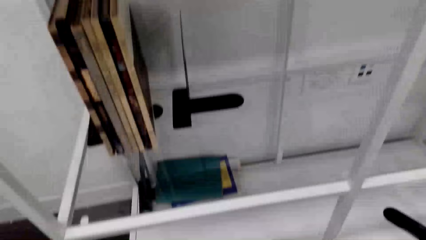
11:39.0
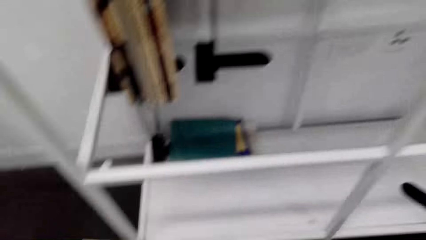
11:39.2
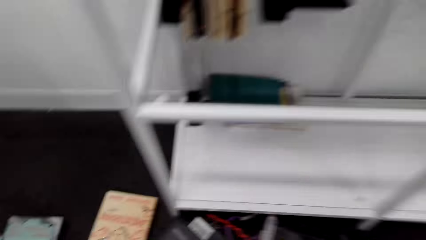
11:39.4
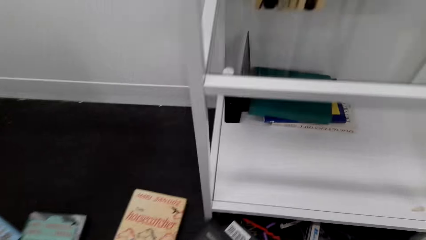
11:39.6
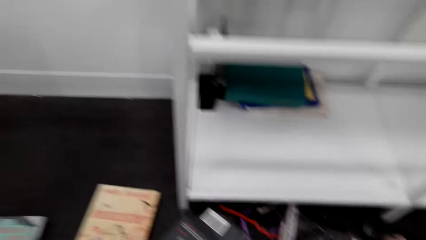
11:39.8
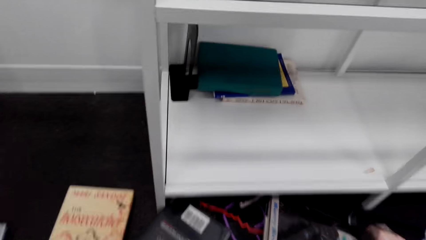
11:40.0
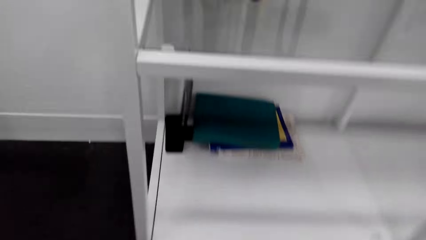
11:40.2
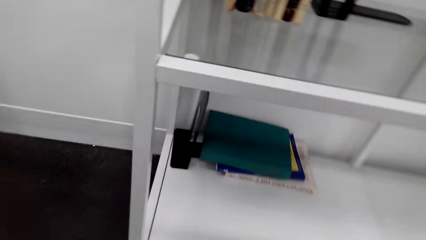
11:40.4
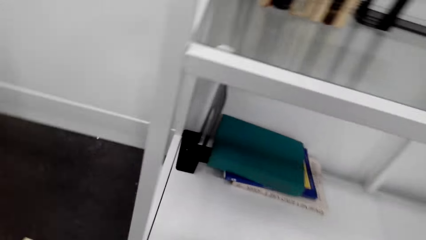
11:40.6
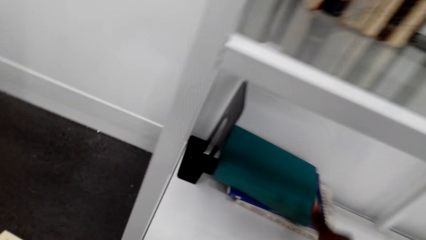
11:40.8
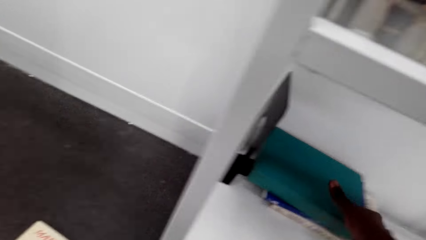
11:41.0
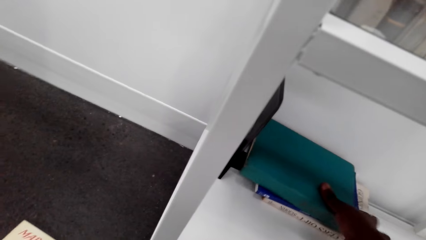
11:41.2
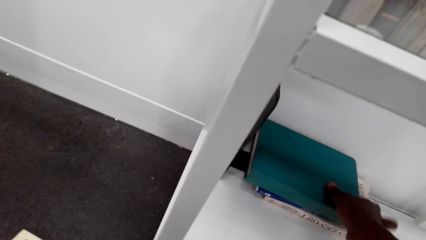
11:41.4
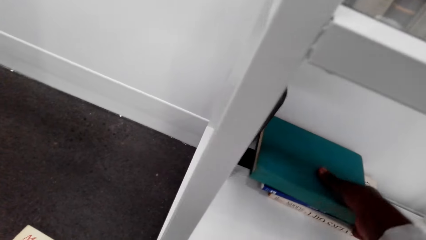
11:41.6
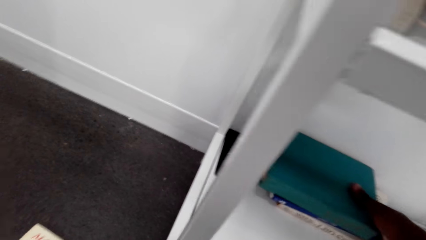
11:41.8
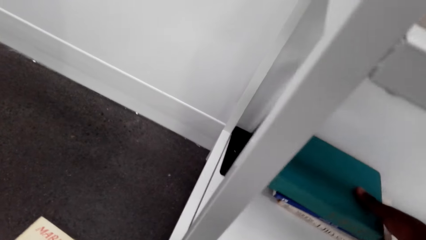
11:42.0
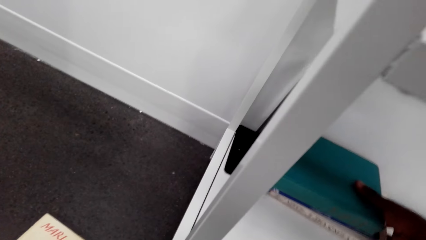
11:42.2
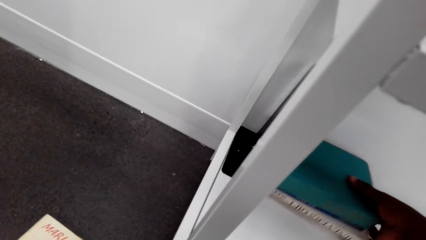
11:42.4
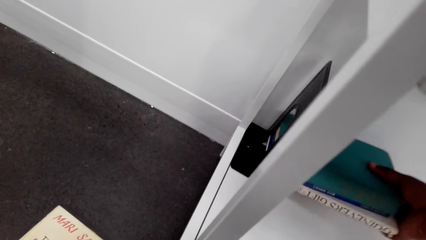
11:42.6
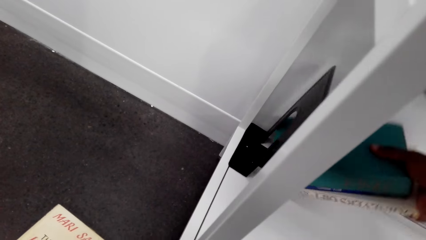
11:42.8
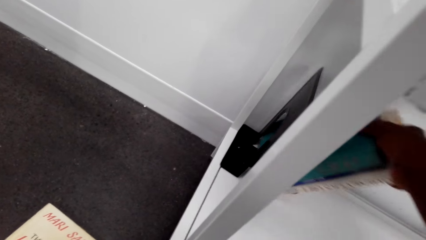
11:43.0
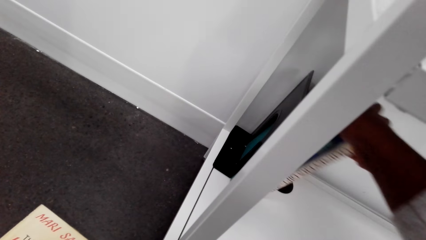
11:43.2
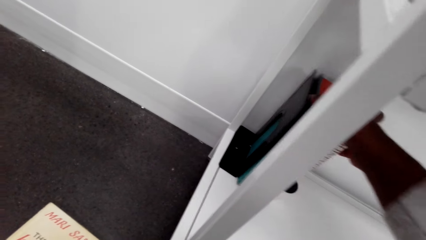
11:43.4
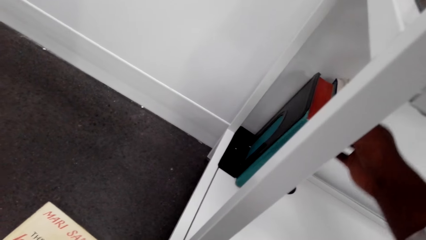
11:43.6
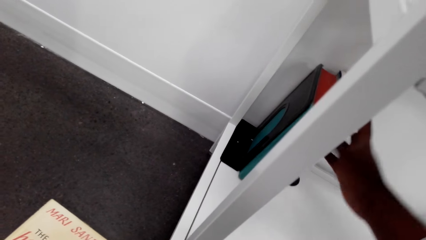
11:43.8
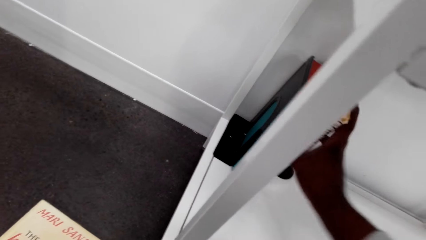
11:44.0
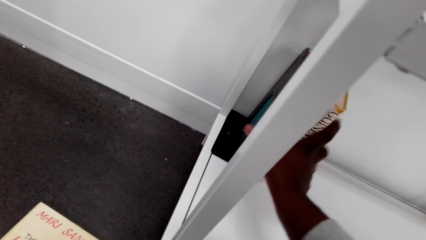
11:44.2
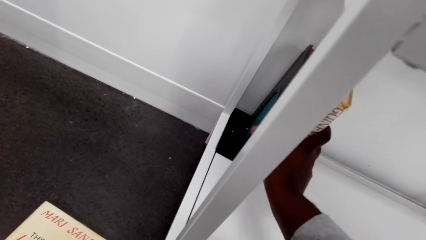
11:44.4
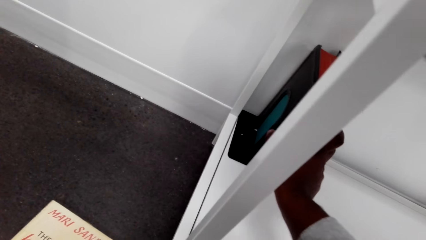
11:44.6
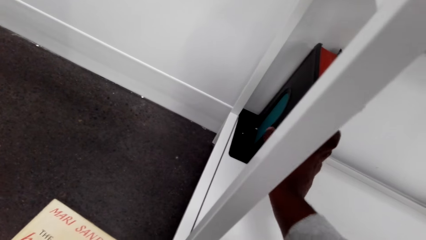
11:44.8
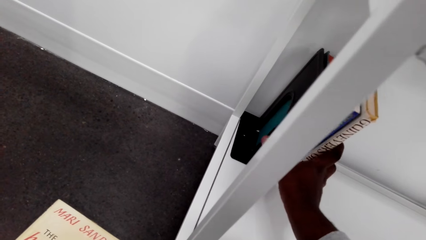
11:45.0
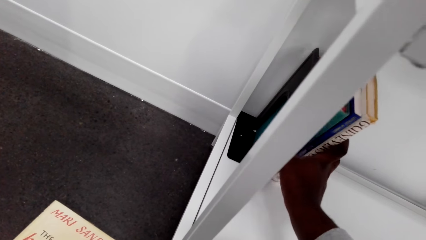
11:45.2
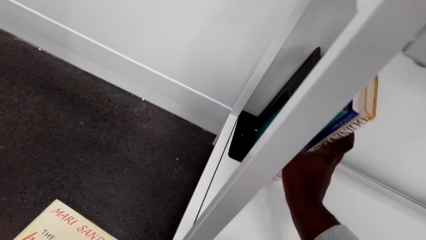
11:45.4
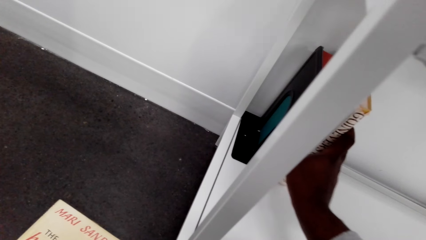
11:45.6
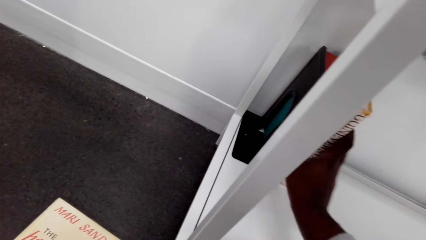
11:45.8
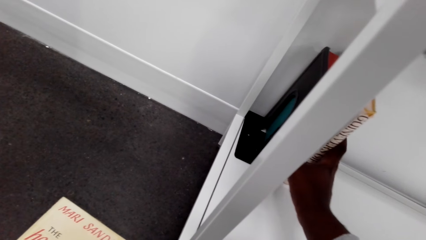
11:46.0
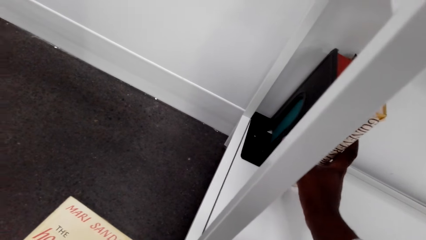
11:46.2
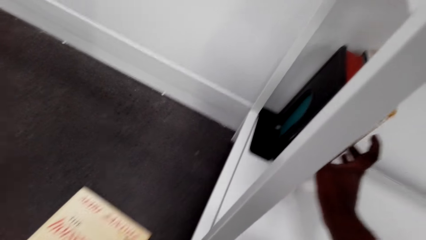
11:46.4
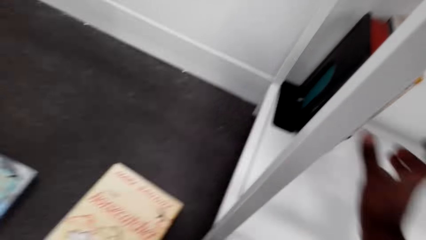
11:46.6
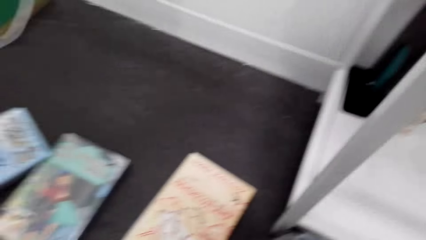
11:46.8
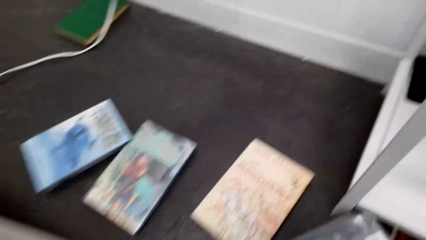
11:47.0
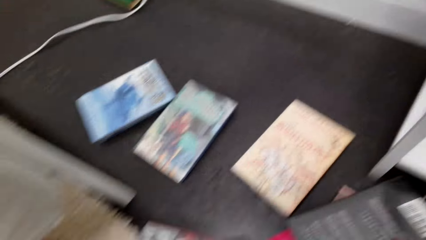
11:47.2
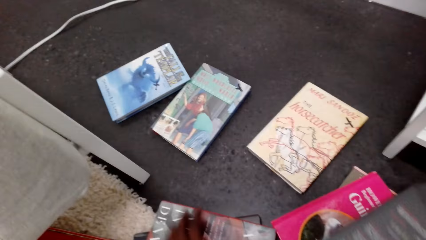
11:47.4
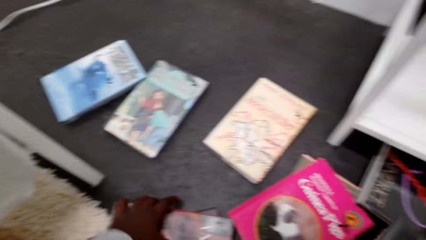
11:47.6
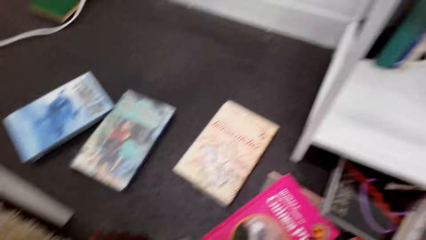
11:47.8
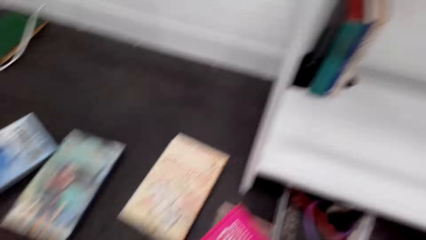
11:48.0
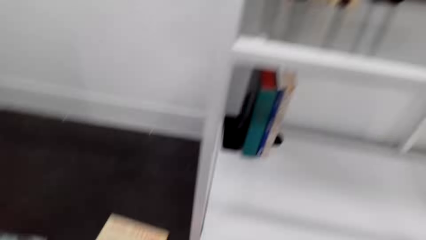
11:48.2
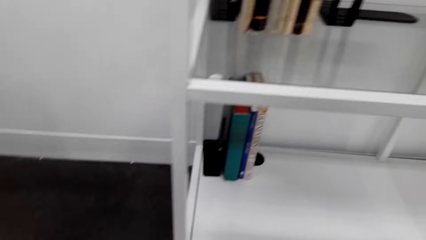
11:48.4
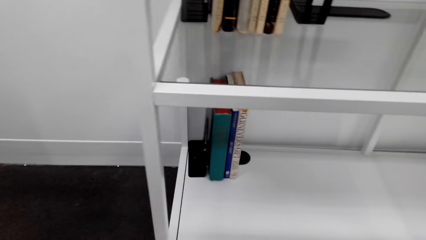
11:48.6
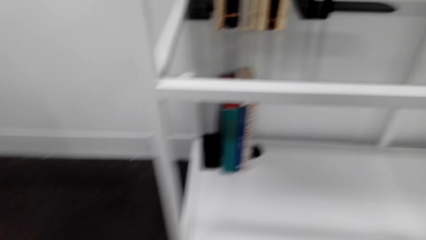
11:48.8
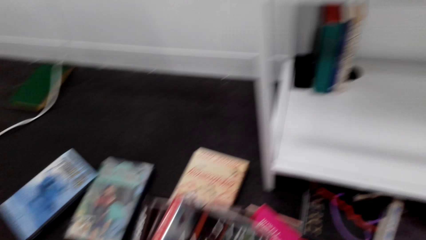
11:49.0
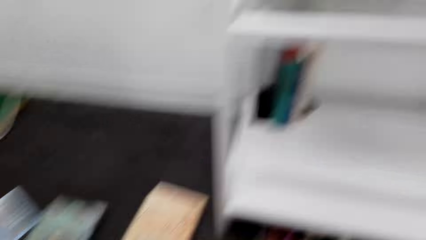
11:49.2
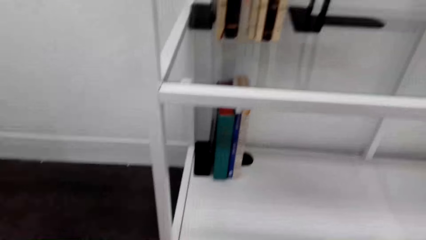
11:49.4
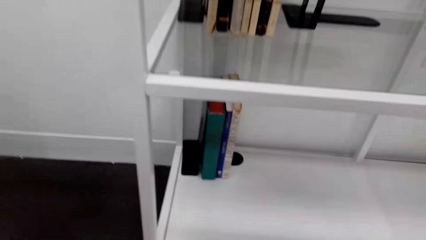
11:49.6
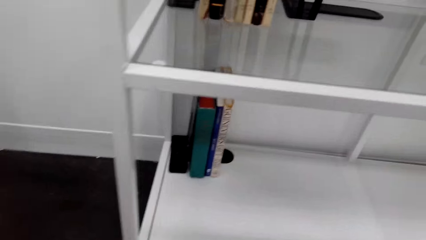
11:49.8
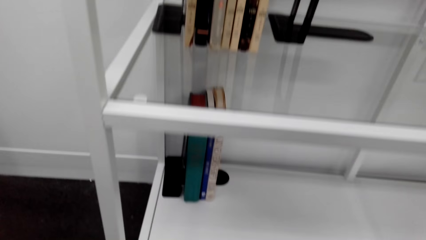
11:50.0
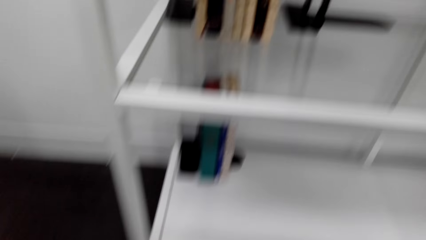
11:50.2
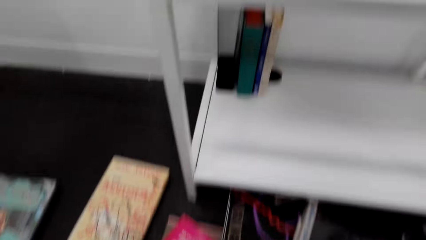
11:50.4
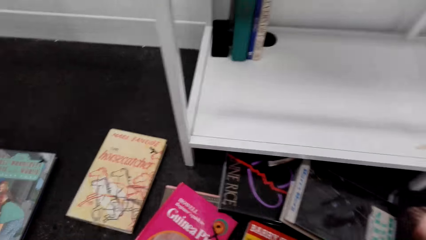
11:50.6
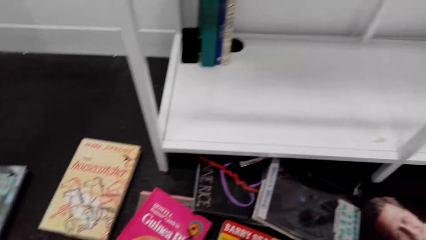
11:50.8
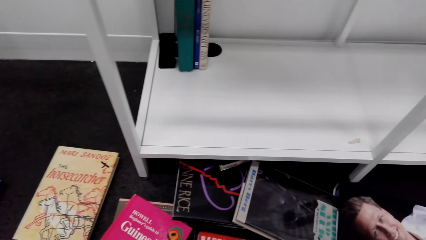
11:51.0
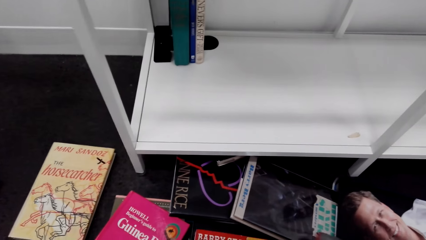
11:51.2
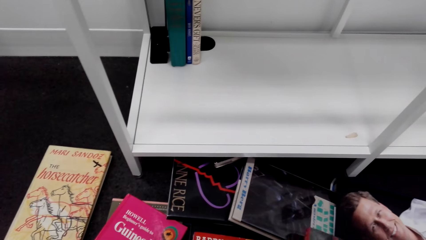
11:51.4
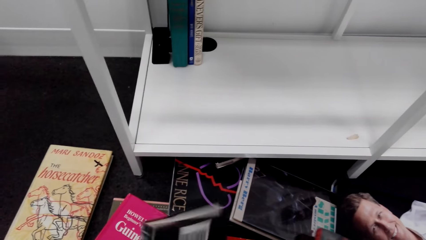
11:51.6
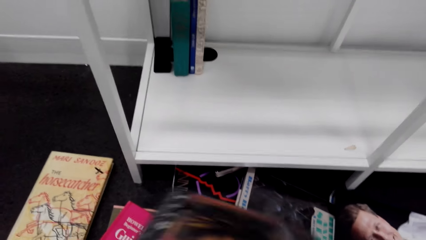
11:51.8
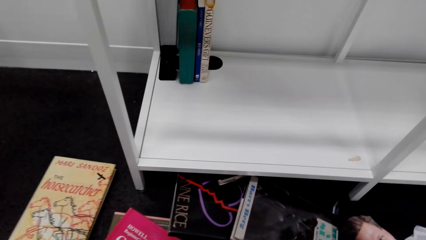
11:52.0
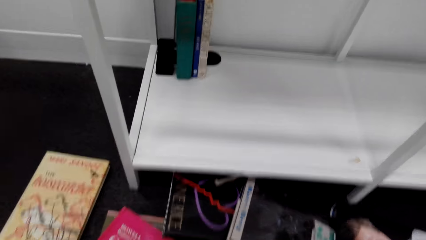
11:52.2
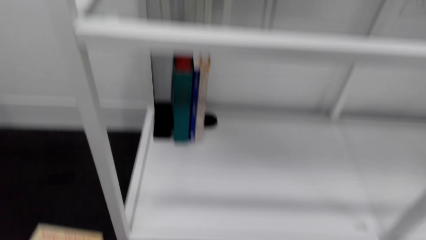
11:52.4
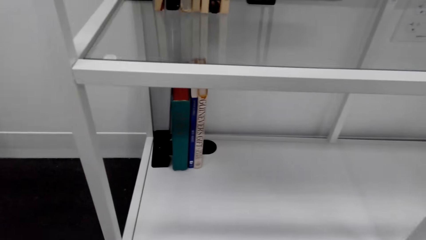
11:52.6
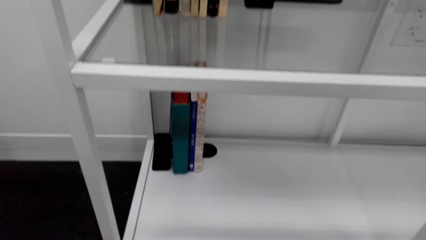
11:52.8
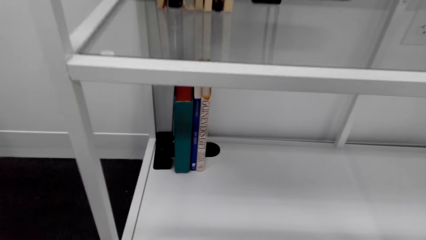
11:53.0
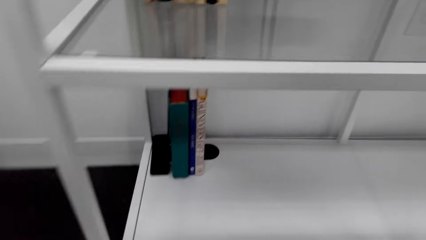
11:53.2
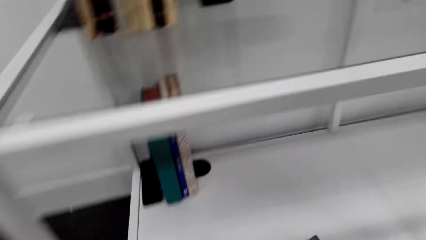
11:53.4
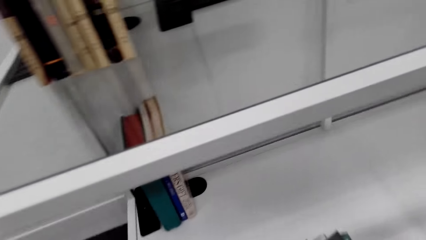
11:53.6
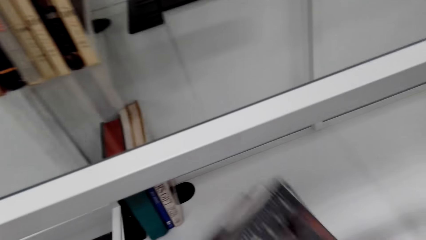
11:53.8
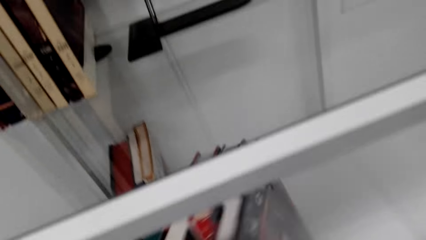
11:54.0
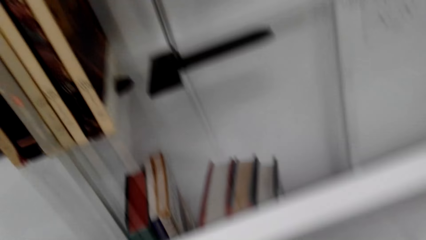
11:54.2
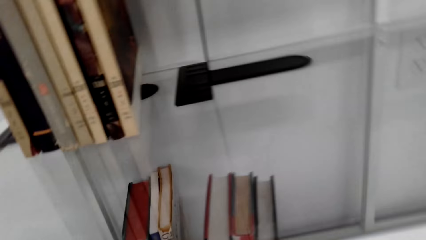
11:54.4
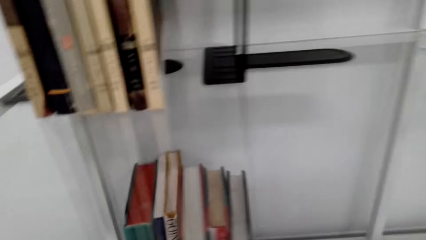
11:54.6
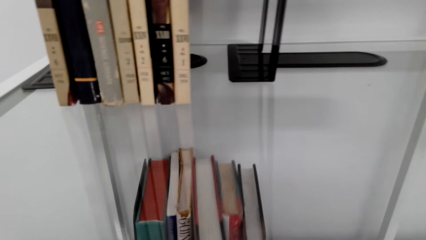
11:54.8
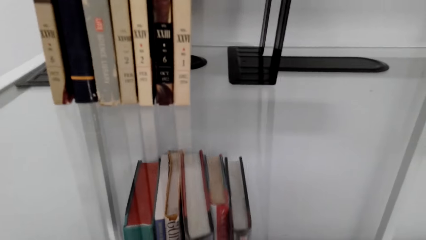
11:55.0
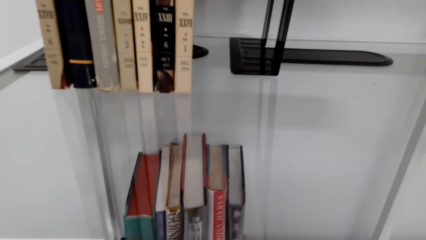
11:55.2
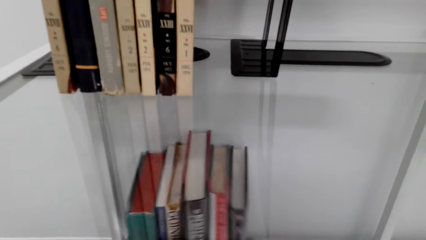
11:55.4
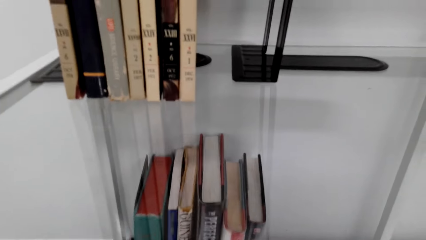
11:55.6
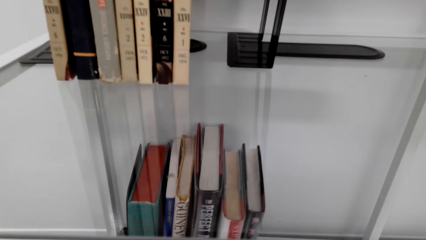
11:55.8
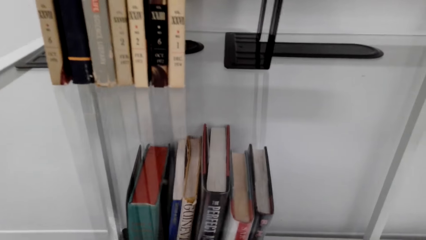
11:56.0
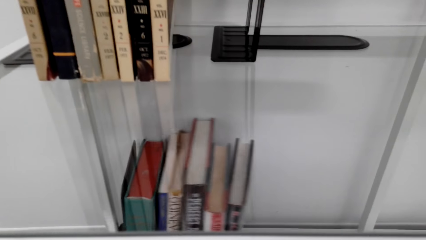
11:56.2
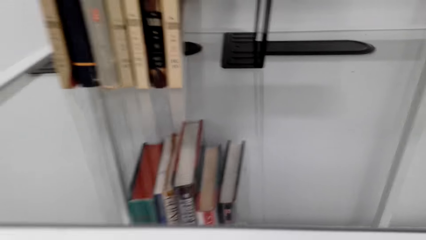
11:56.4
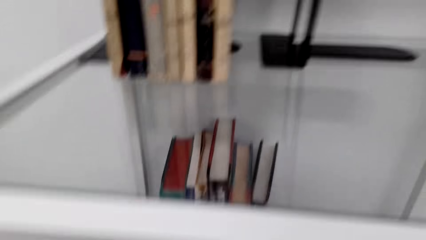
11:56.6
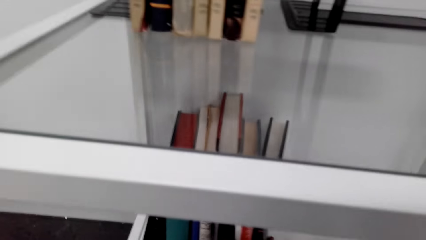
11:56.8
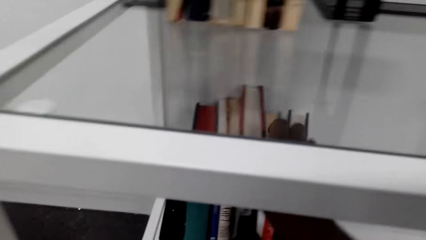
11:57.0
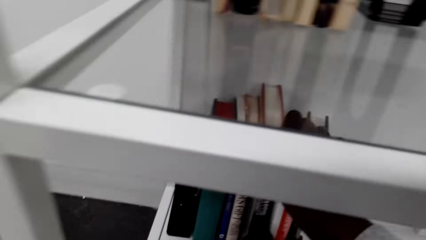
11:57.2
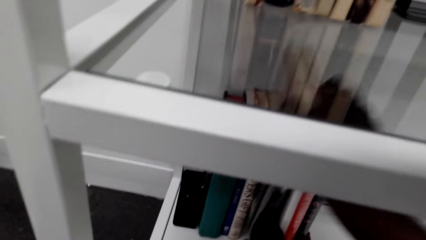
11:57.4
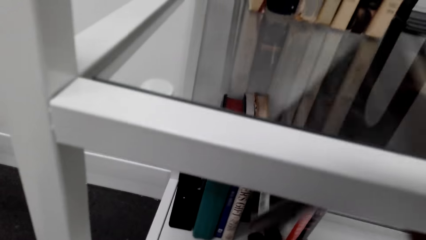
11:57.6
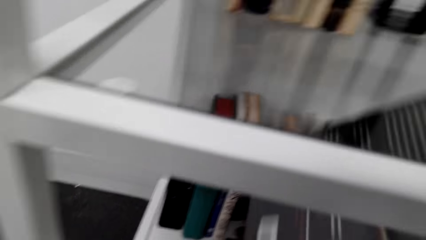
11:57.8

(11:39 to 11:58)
The camera wearer goes to the lower bookshelf. They arrange books on the shelf. They put the books on a book ends stand. They pick books from the floor. They arrange the books on the shelf. They place the books in the bookshelf.
